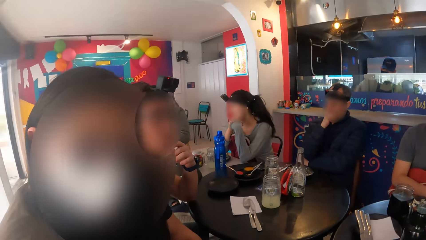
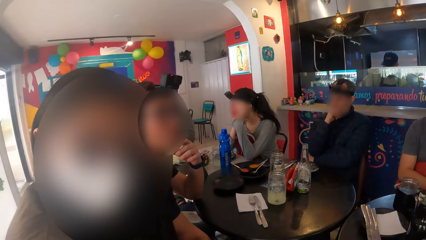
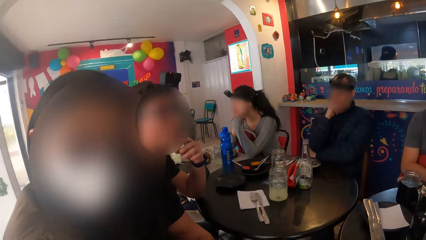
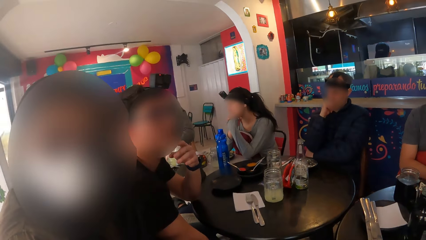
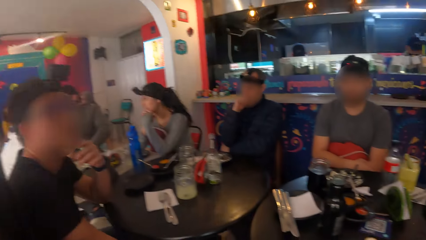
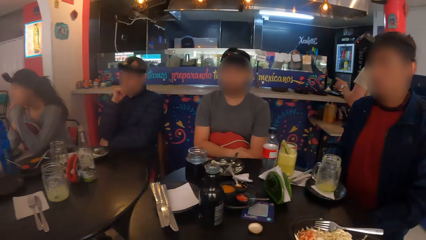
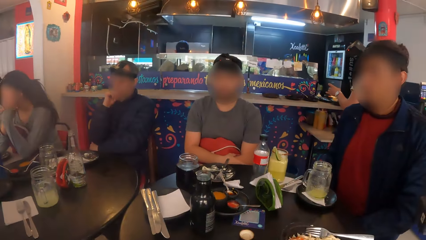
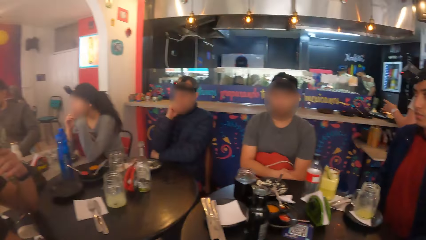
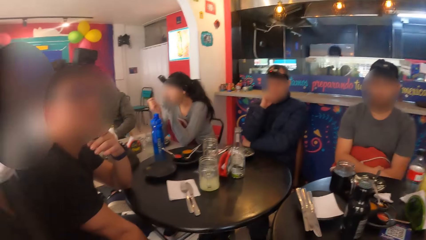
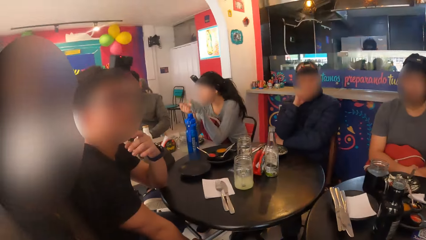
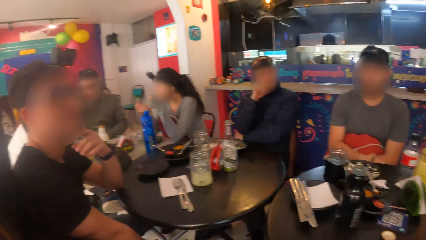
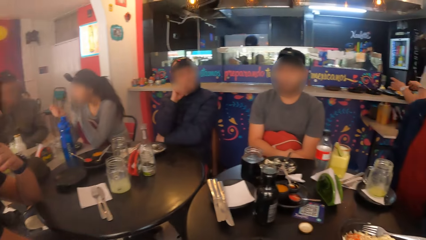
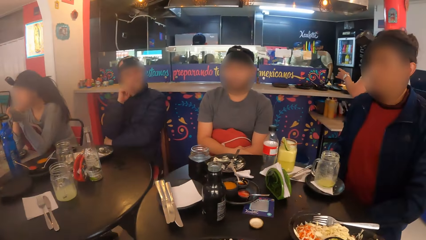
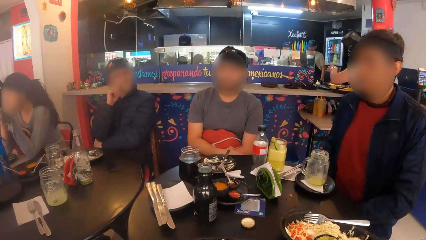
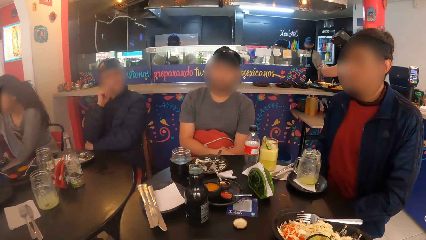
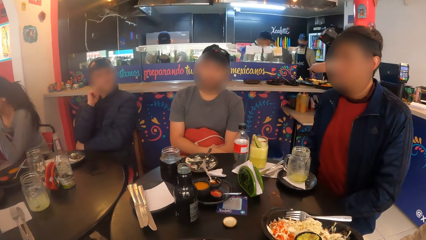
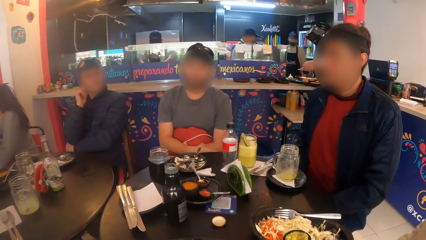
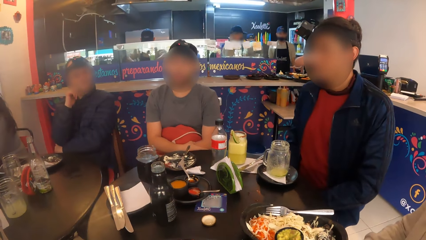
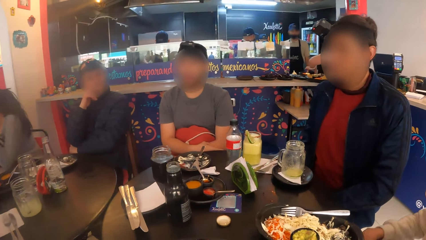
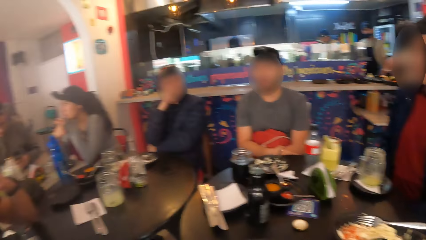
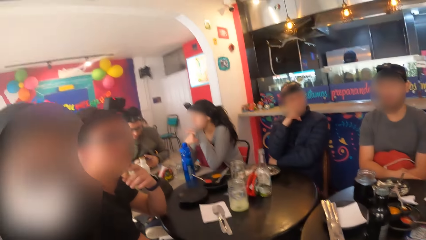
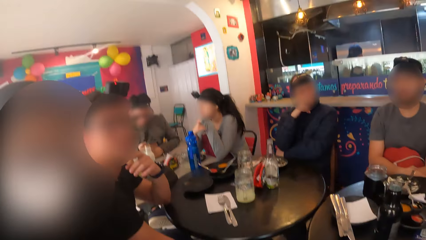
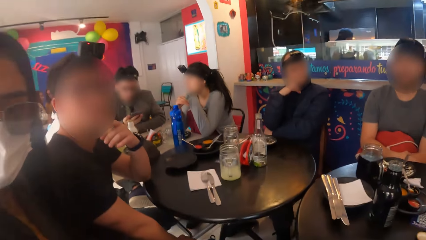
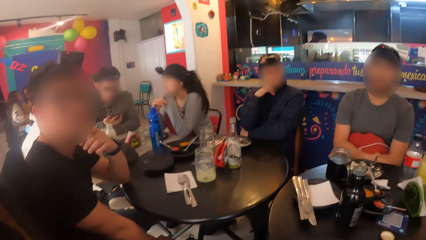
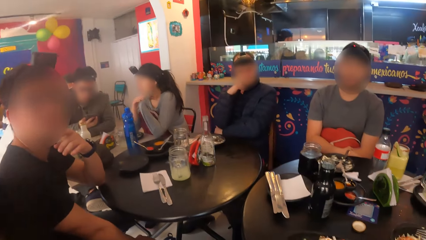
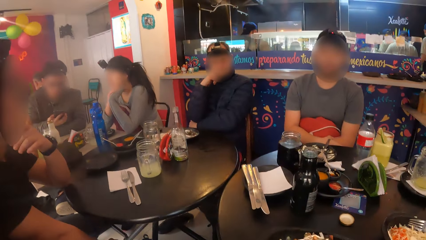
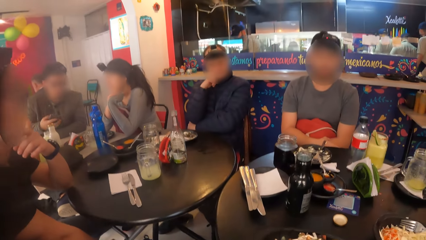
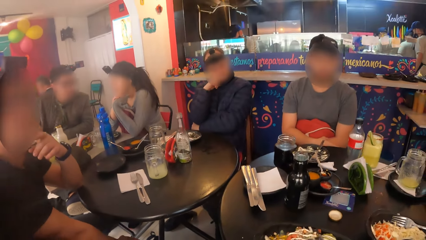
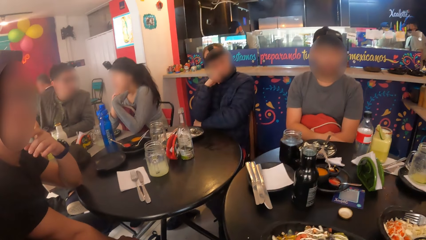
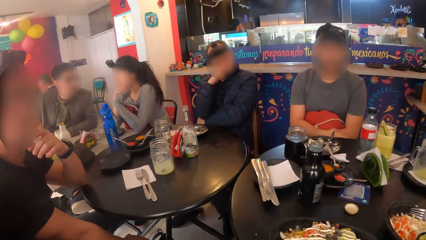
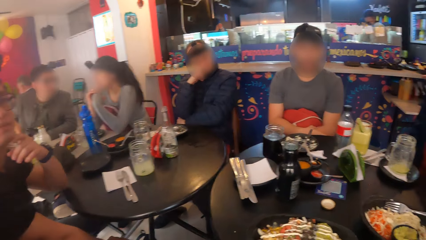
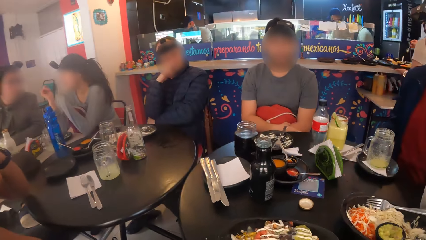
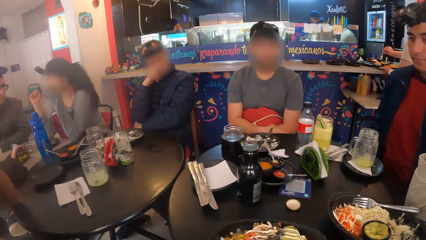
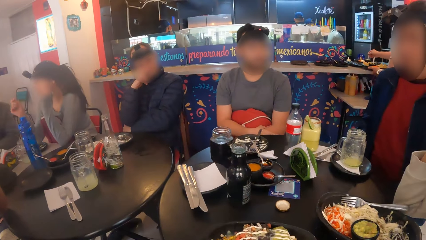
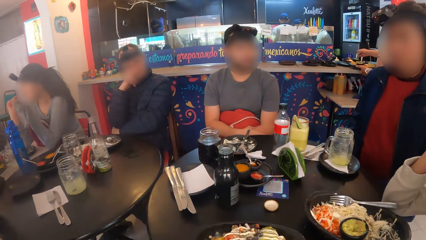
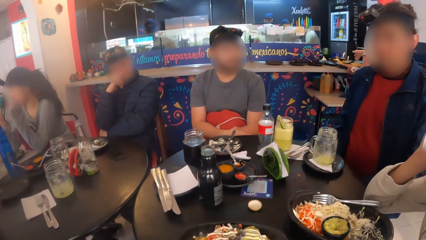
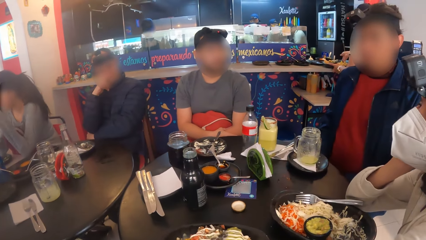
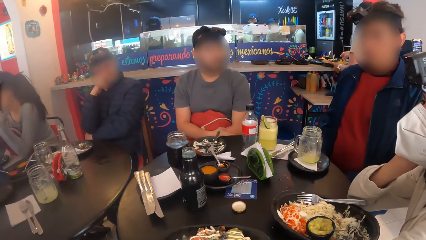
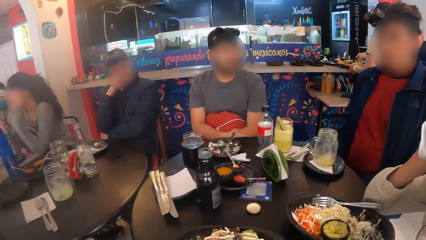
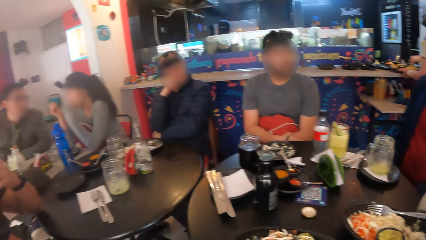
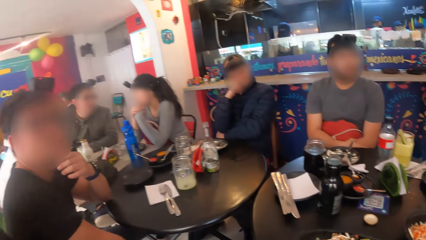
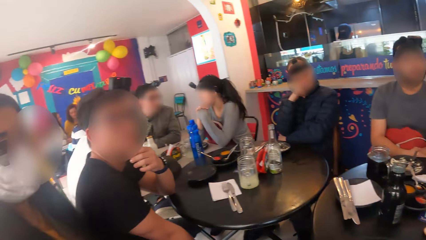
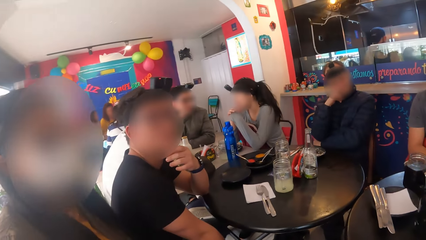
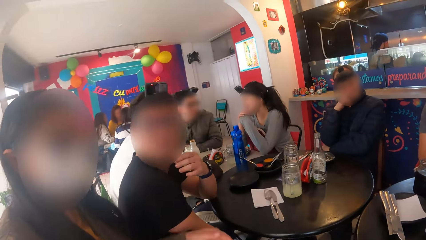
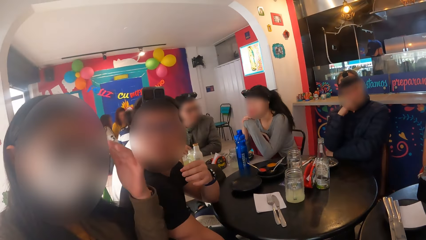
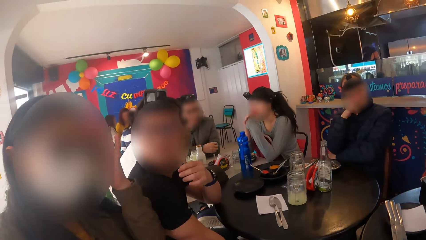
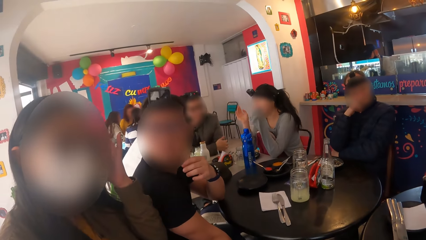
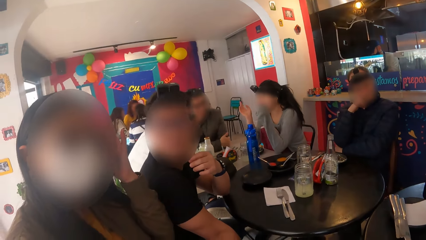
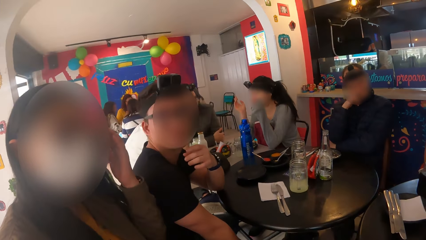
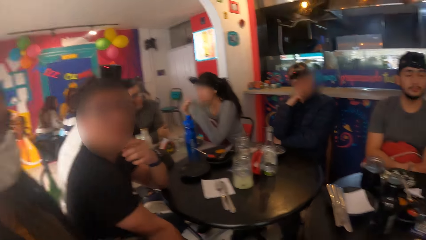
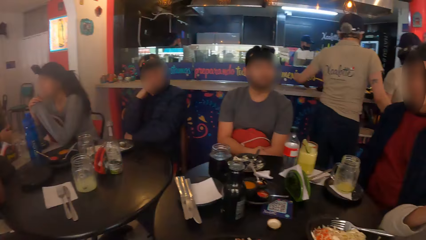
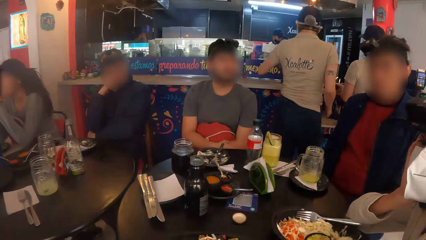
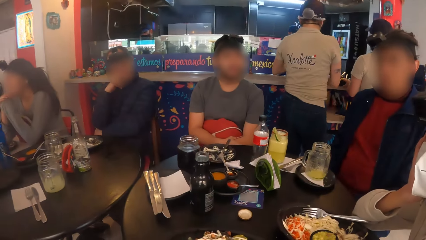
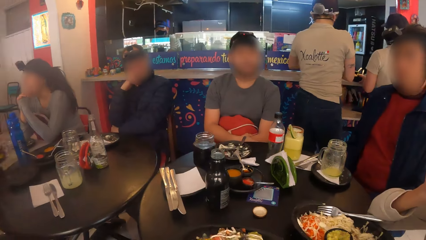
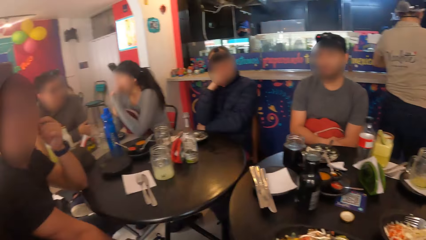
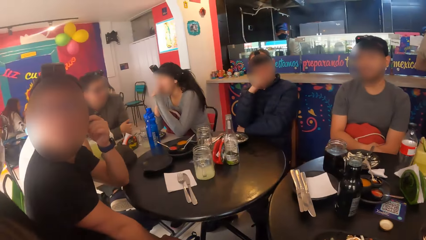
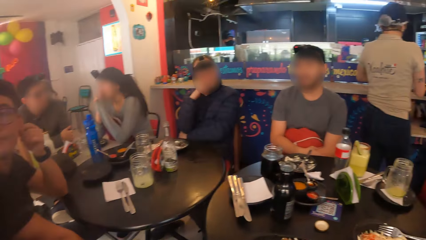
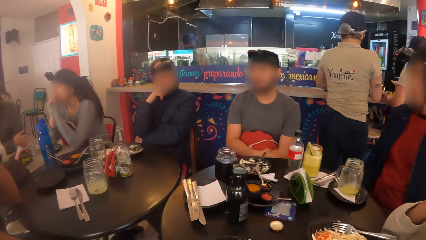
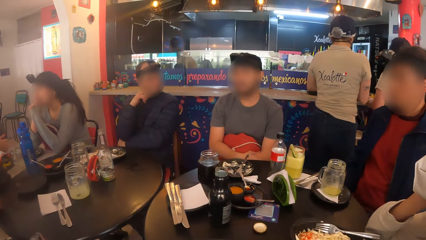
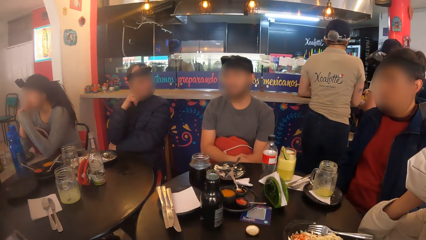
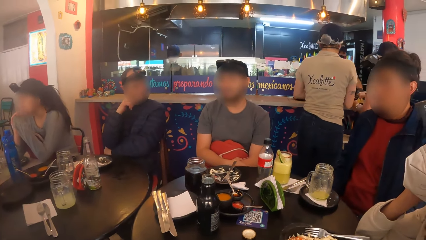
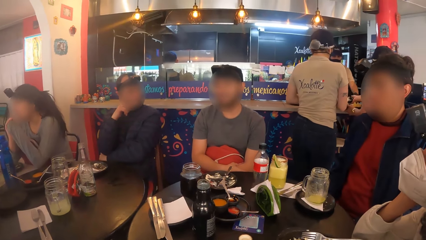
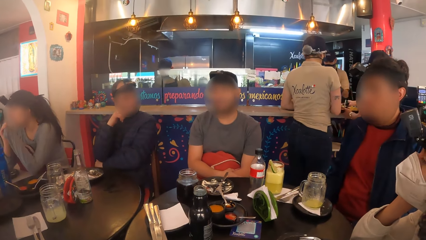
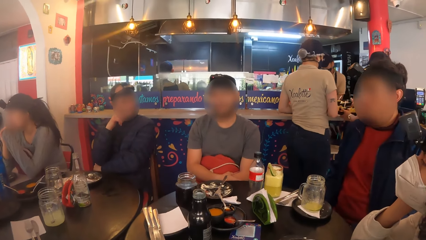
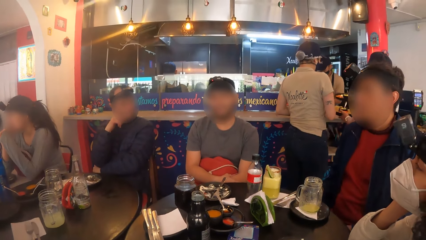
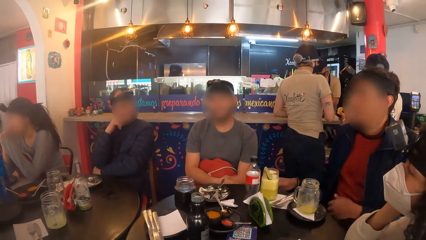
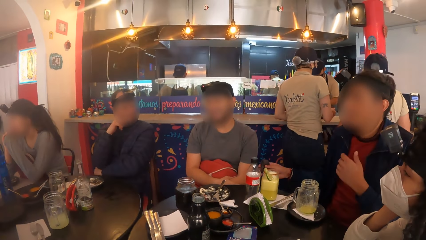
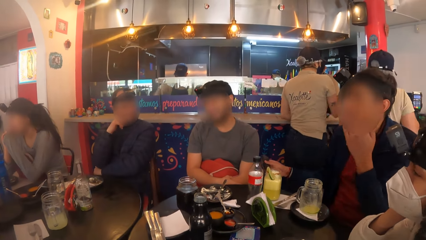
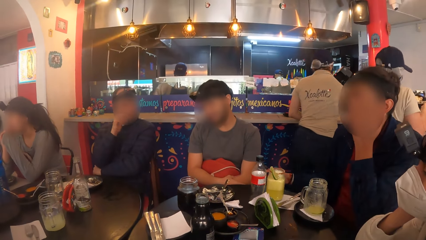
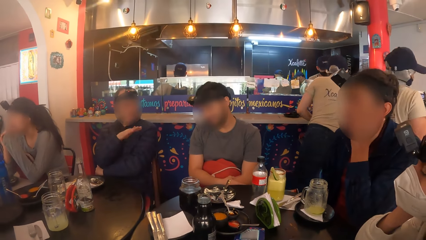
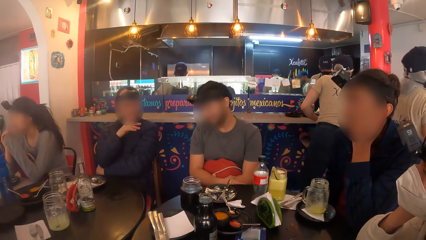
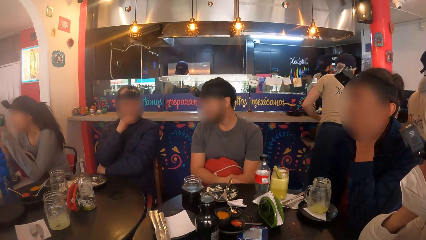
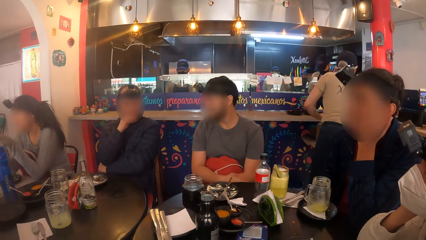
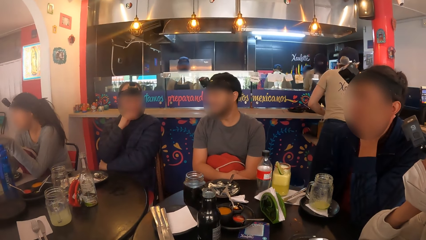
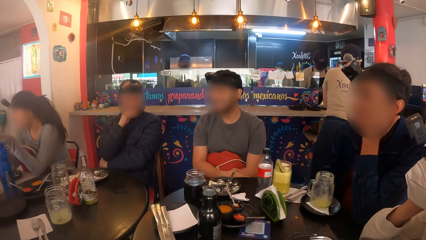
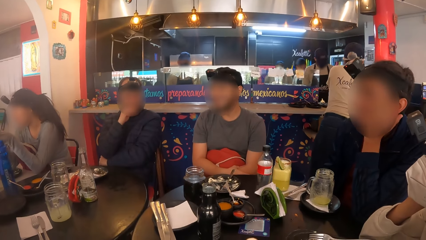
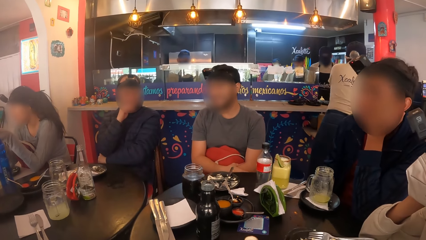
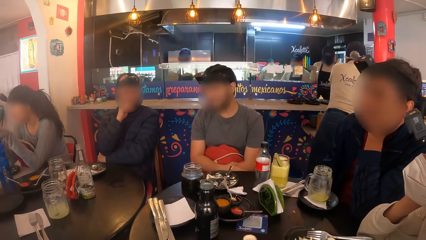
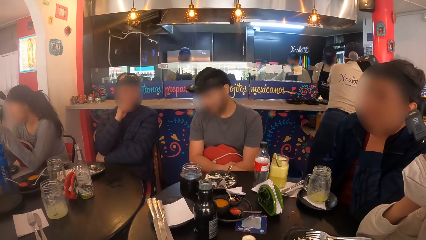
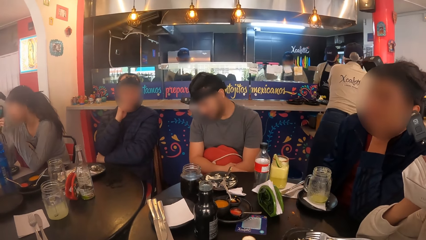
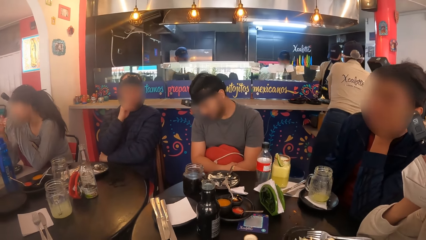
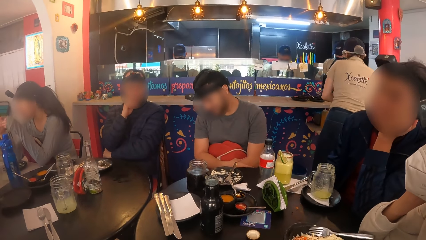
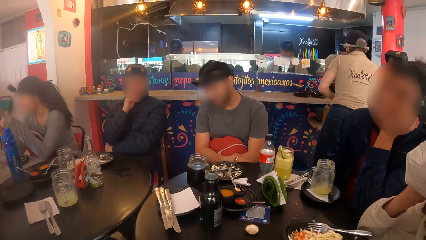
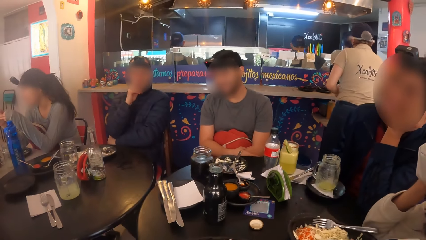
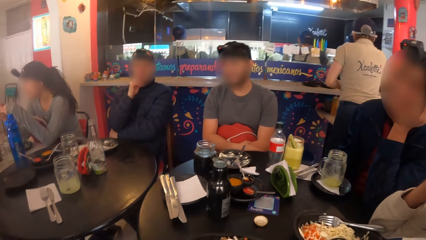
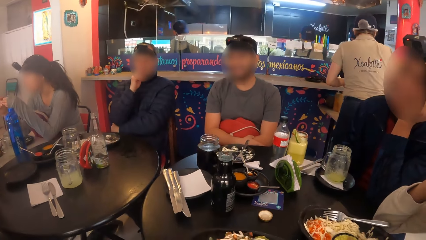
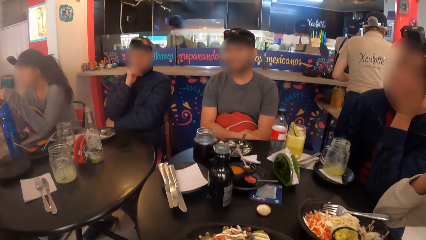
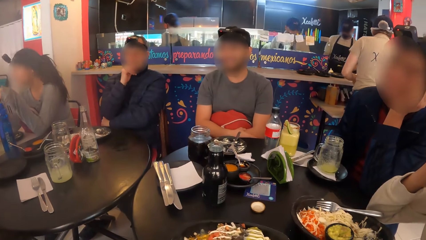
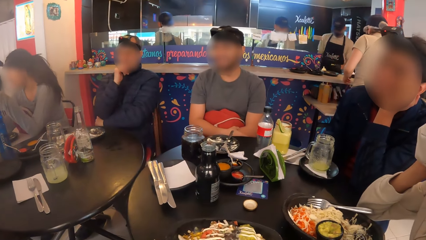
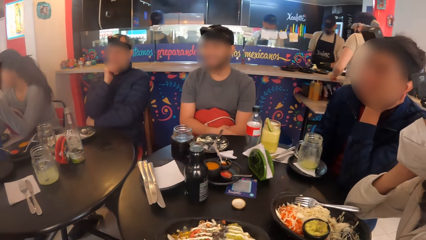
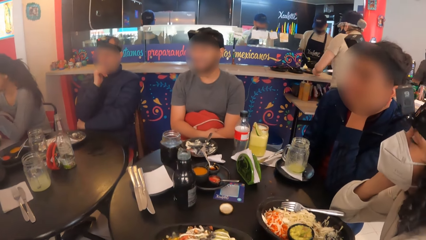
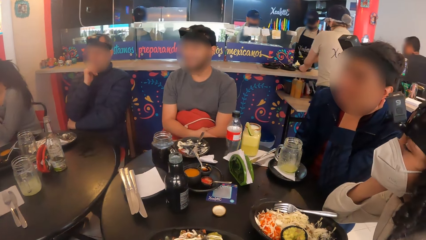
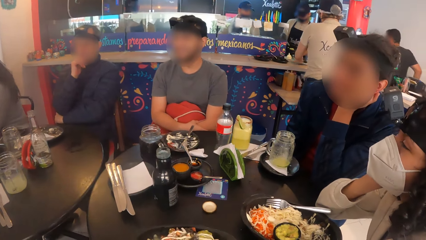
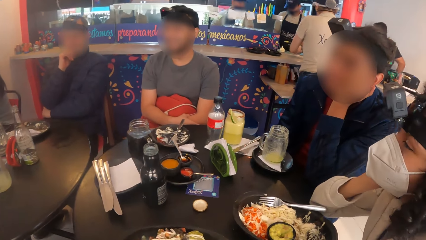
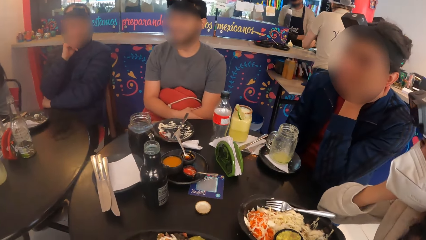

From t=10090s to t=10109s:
The camera wearer interacts with a lady. They look around. A woman brushes her hair with her left hand. The waitress carries plates of food from the counter with both hands. A man converses with another man. The waitress walks from the counter to the dining area. Another waitress arranges the counter with both hands.
